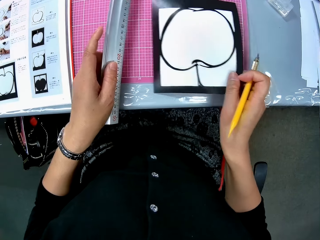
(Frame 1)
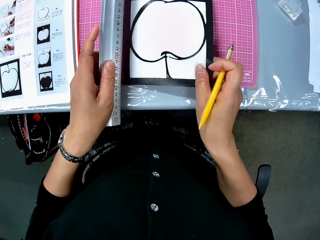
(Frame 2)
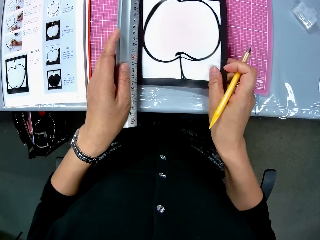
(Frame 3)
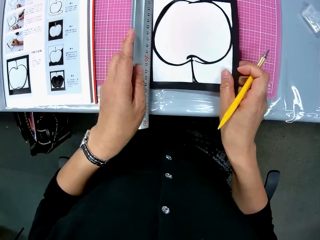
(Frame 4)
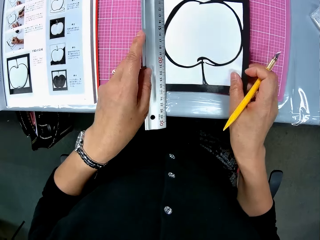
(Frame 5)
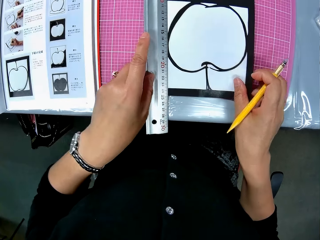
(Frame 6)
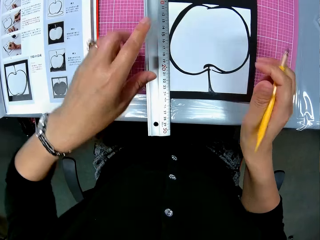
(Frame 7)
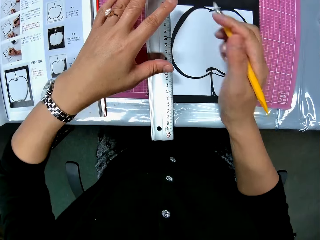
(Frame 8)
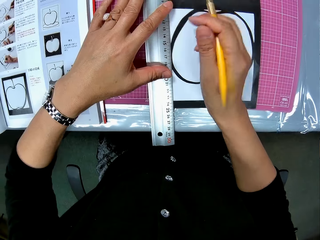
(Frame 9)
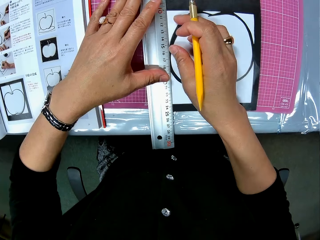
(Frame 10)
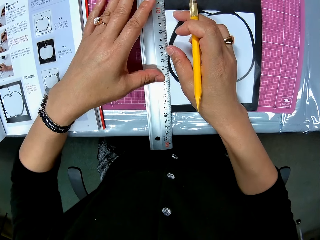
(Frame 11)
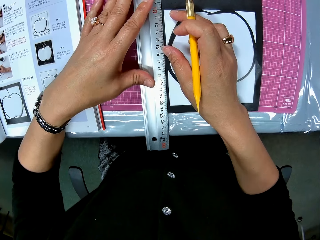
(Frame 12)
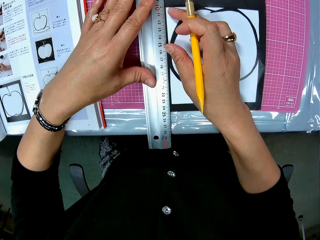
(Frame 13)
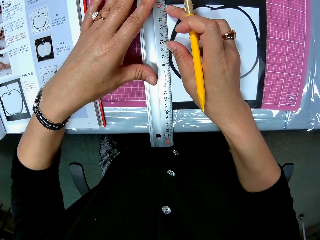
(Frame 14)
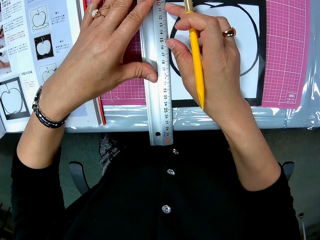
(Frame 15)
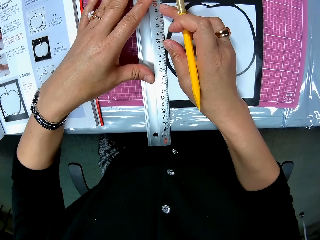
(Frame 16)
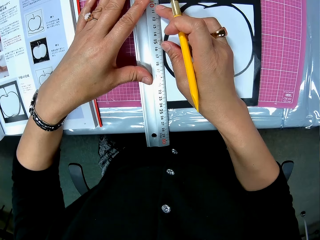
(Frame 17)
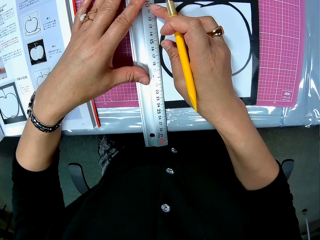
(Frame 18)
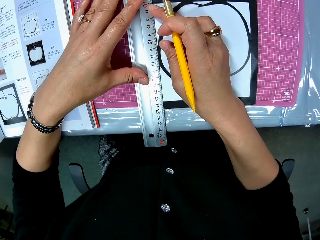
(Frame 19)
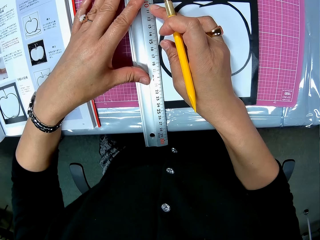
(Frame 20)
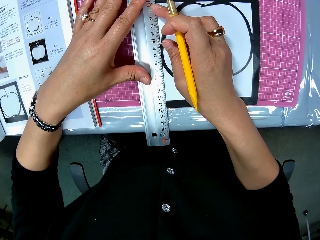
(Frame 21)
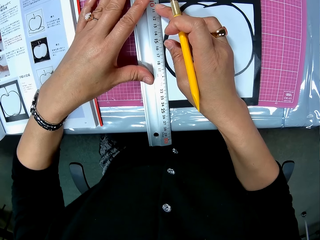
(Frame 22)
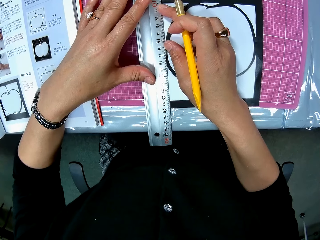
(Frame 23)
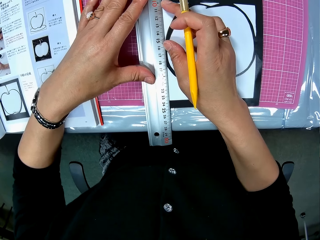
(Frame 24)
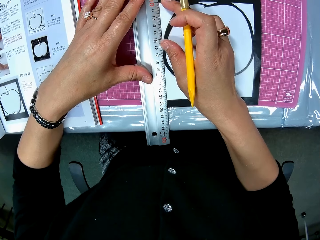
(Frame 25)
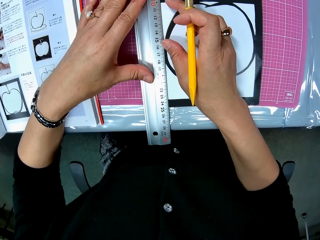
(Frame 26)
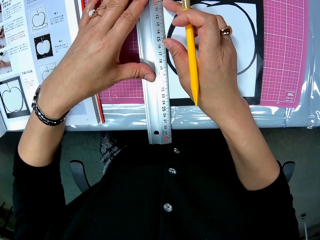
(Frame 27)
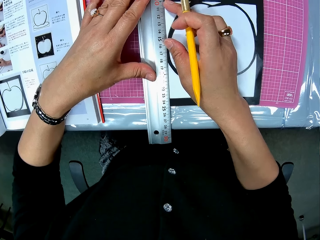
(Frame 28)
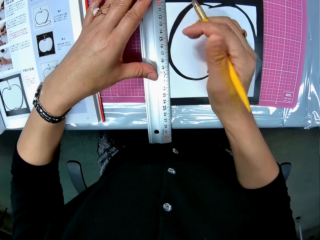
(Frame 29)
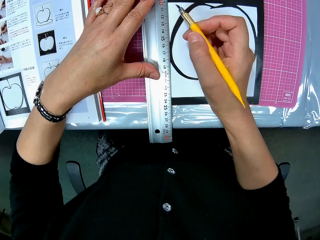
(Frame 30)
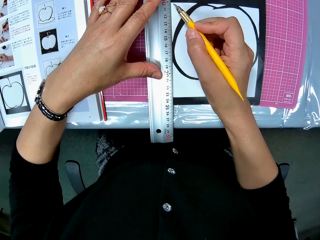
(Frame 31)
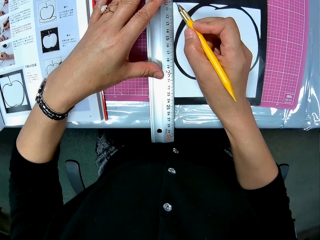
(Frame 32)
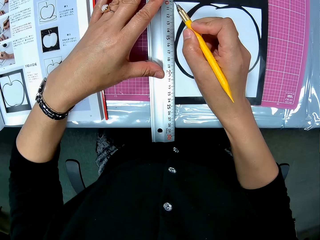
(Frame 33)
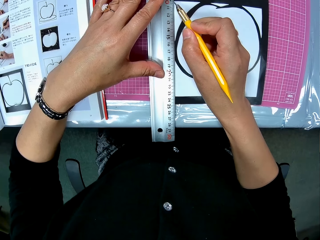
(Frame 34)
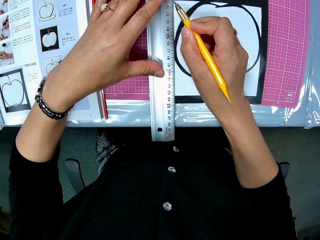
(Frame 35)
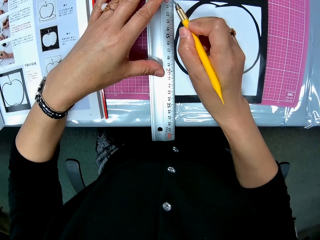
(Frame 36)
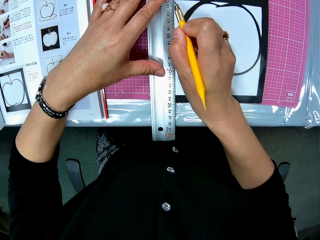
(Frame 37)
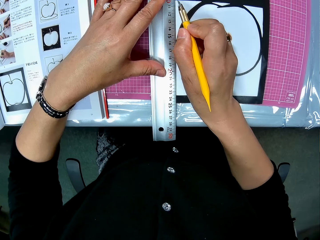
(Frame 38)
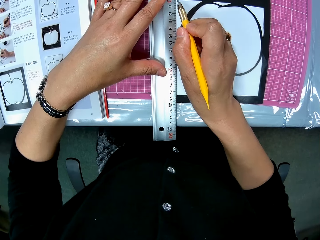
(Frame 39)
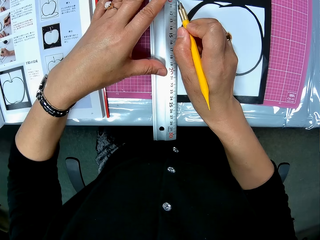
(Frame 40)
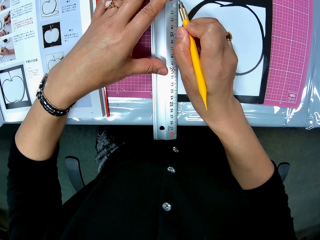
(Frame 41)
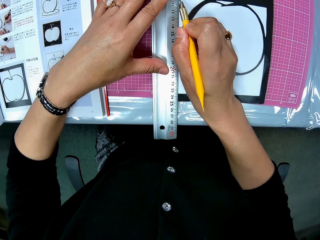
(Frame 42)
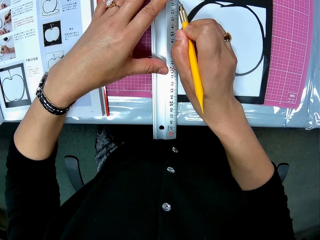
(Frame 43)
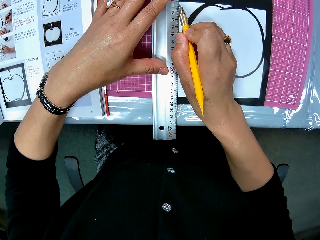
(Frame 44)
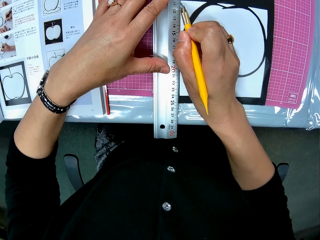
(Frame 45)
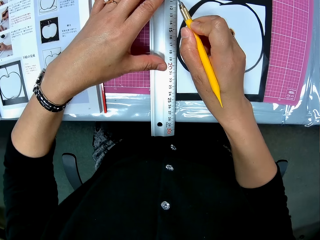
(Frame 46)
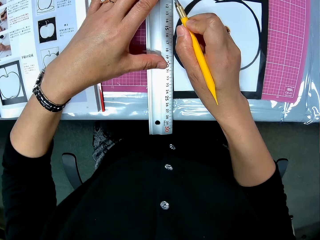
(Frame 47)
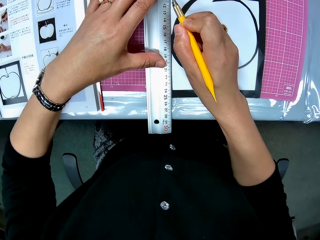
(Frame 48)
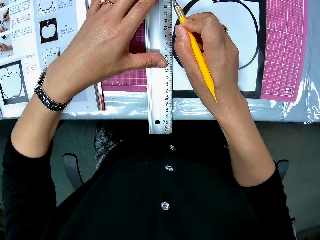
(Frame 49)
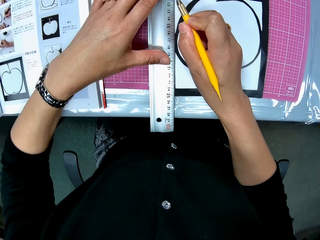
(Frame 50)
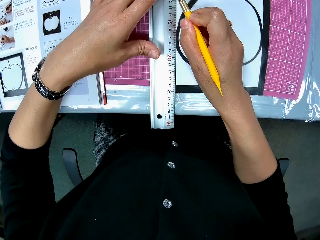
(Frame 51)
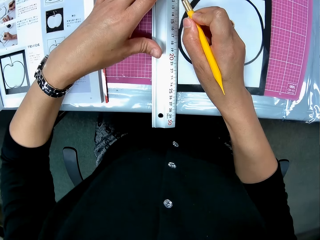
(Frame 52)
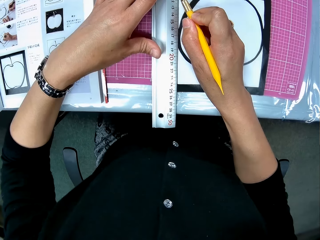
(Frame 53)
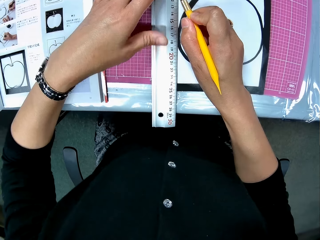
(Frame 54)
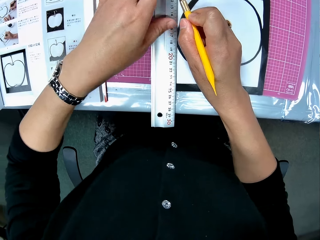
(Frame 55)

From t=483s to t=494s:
The camera wearer picks up the ruler. They place the ruler on the drawing book on the table. They measure the craft paper or drawing sheet. They cut out part of the drawing sheet with the cutter.

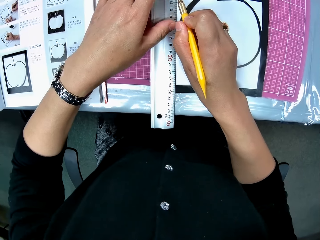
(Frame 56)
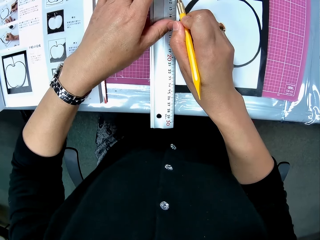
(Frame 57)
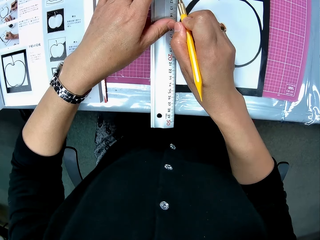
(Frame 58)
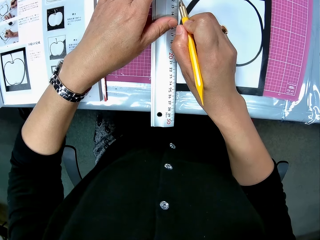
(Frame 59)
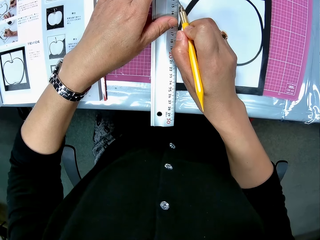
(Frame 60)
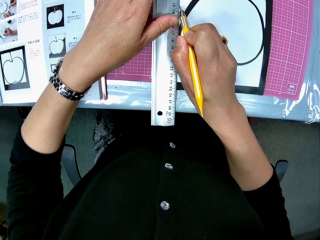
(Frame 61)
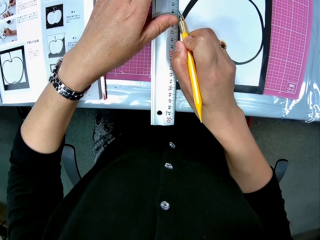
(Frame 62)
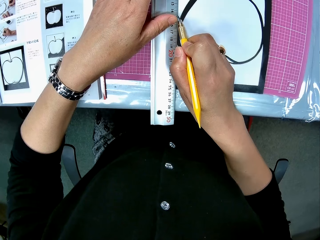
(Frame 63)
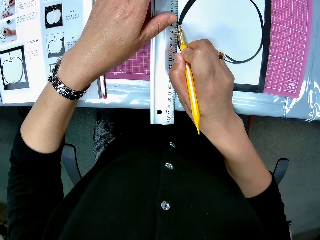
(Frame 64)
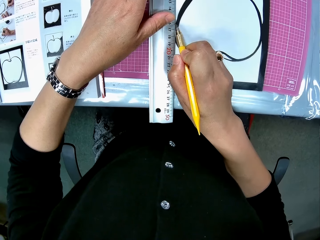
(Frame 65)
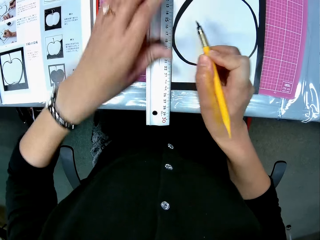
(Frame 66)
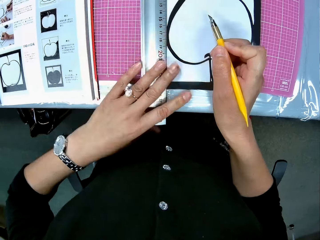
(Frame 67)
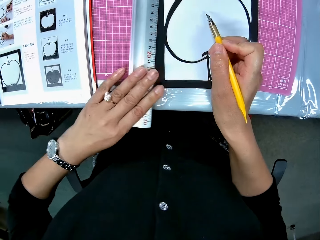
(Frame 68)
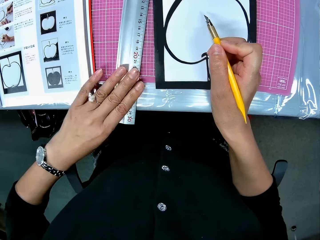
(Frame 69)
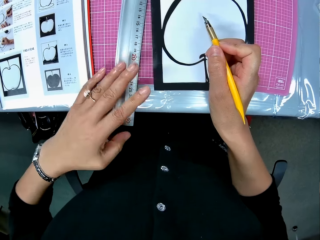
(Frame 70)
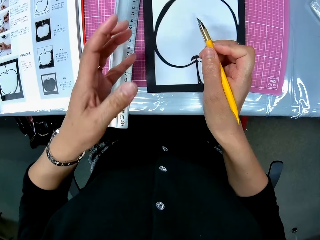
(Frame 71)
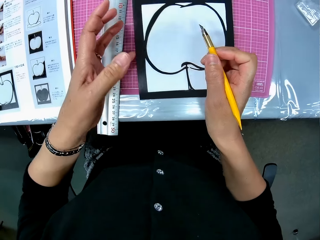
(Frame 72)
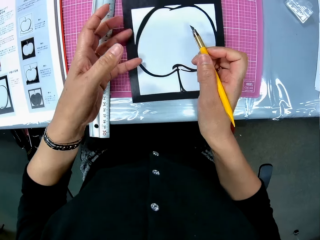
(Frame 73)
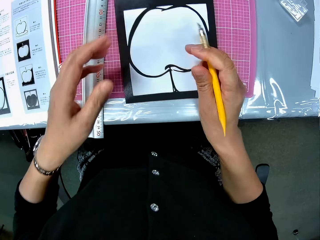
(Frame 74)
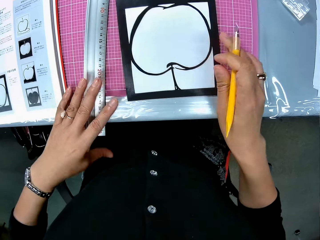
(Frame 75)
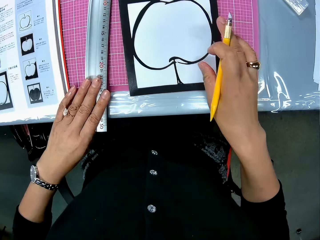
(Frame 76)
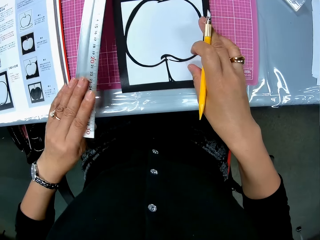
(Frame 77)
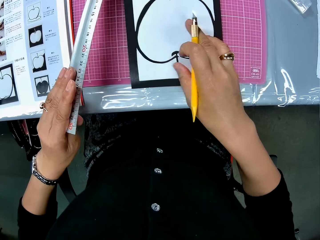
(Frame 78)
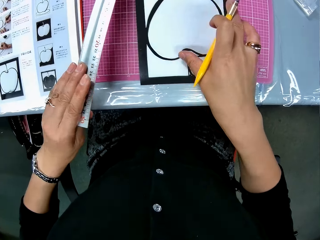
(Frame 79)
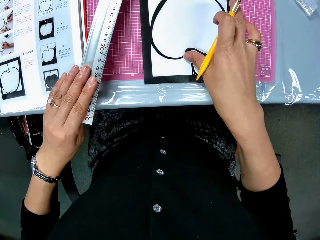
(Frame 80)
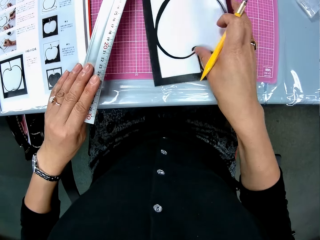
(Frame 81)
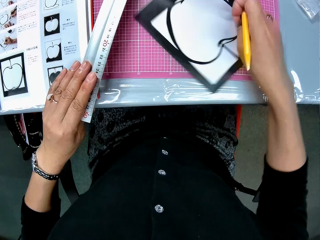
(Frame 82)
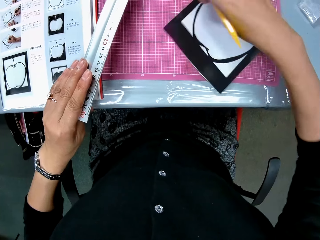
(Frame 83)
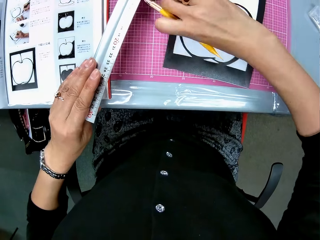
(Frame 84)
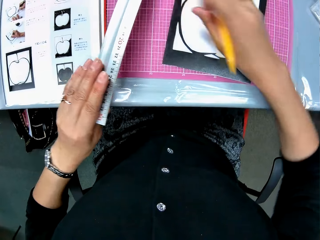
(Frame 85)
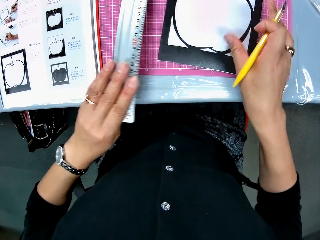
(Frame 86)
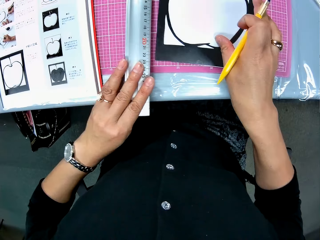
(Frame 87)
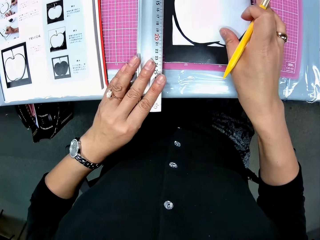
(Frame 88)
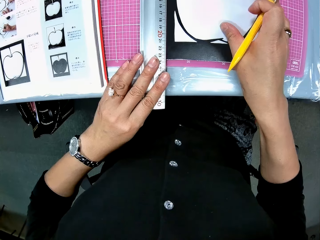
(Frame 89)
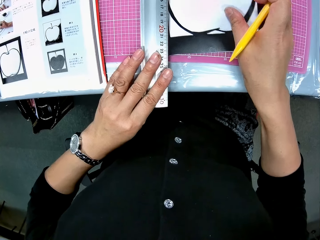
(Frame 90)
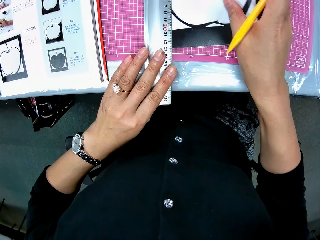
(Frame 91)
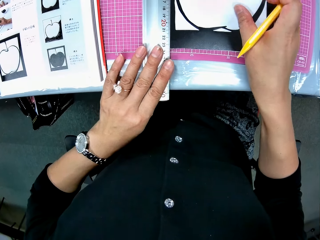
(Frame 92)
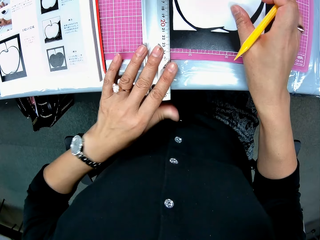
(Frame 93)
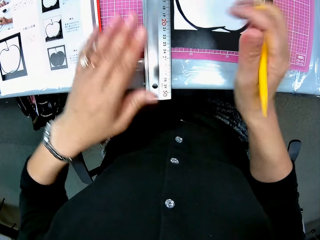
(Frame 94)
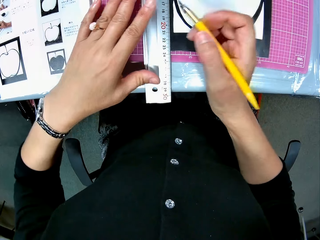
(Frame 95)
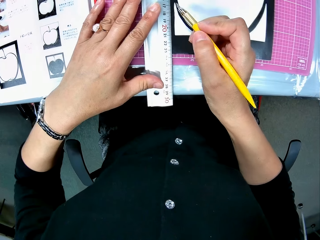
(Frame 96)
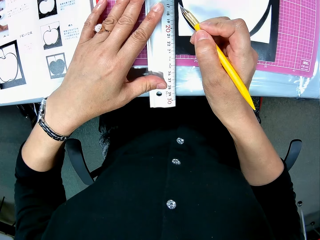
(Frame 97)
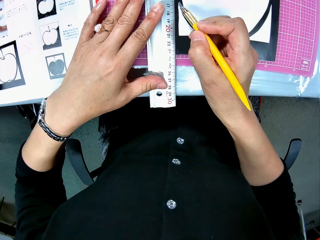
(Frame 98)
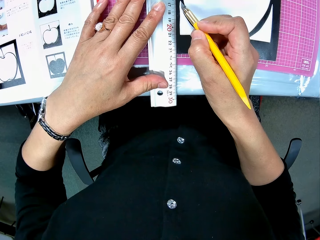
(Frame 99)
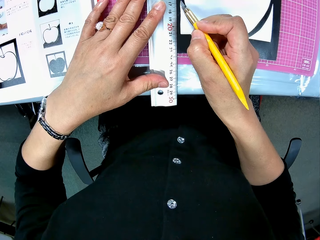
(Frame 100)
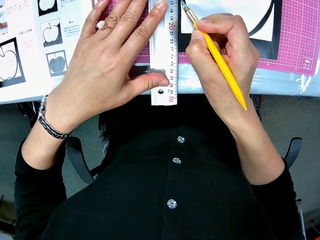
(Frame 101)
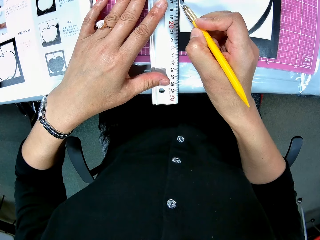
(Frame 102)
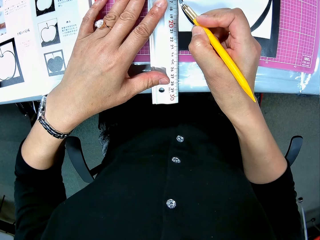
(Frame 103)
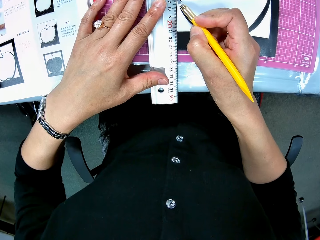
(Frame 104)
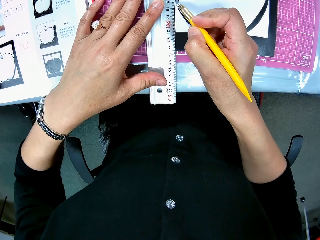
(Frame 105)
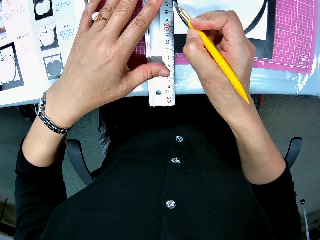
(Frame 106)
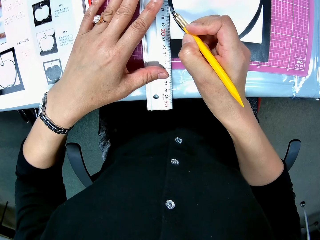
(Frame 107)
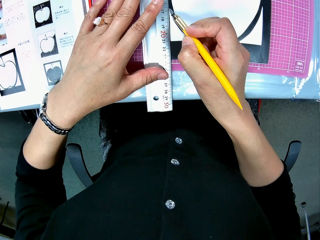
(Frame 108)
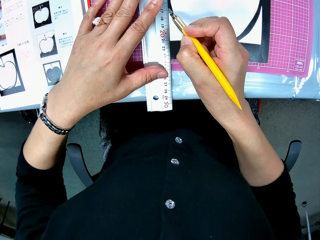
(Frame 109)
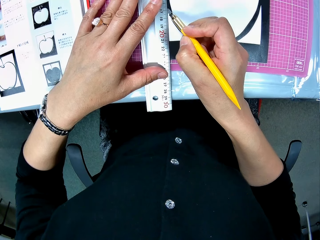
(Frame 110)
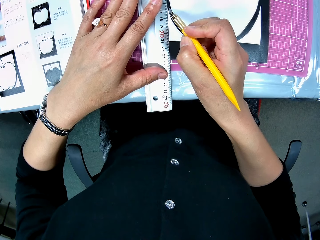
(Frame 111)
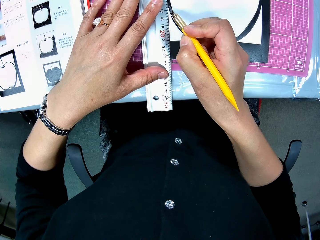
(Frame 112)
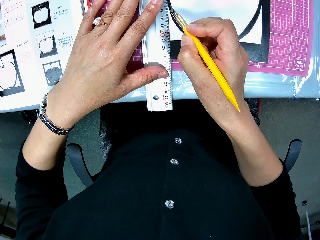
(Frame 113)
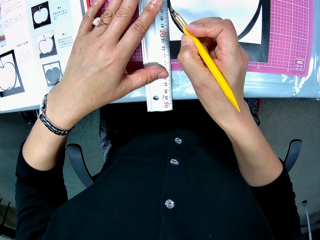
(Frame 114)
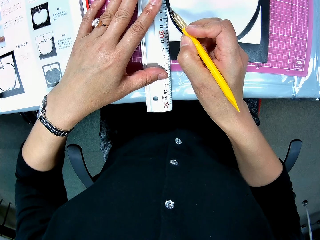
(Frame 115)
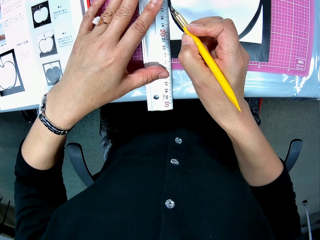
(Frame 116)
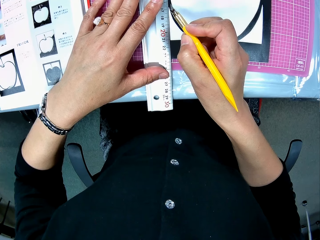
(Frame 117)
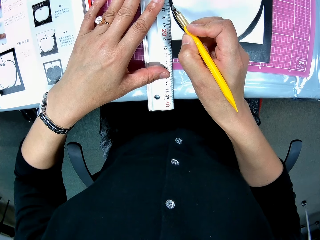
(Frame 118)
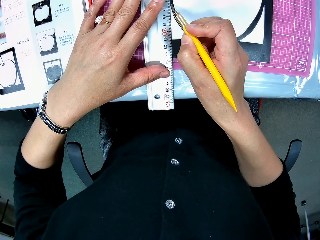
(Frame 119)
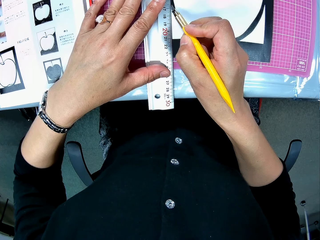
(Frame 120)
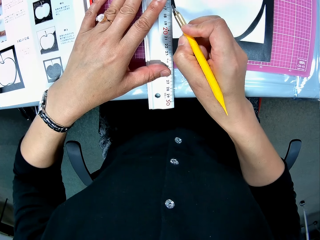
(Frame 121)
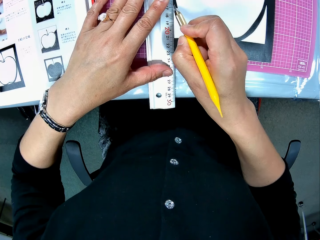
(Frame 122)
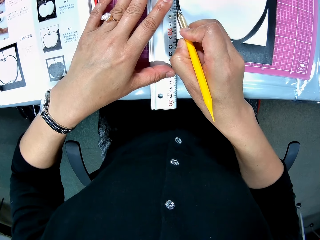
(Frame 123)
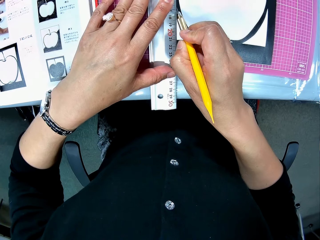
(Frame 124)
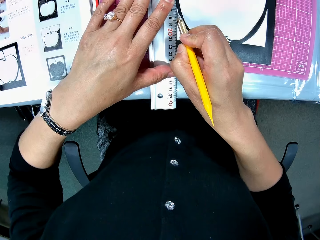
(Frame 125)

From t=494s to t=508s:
The camera wearer moves the ruler on the table. She turns the drawing sheet on the table with her right hand. She places the ruler on the drawing book on the table. She cuts out part of the drawing sheet with the cutter.
